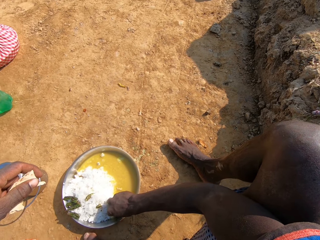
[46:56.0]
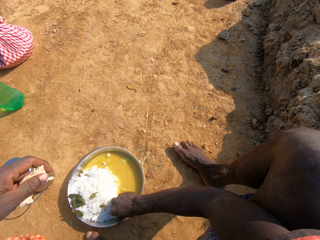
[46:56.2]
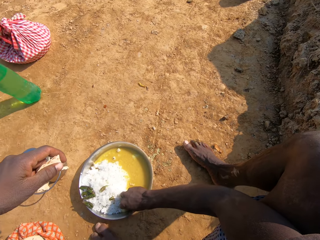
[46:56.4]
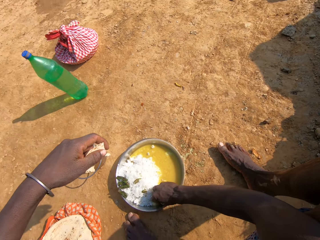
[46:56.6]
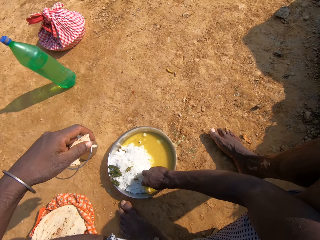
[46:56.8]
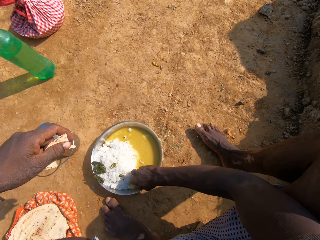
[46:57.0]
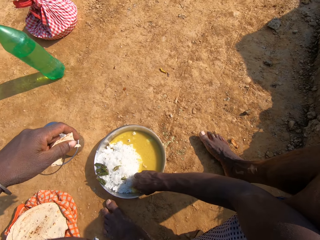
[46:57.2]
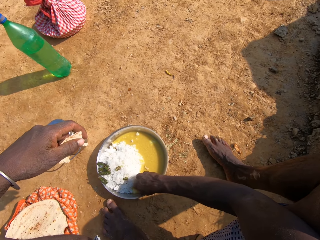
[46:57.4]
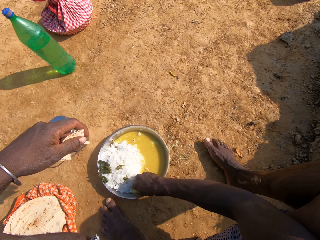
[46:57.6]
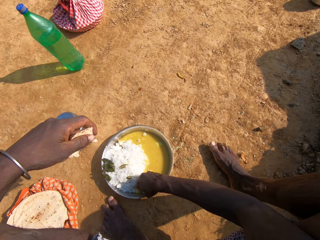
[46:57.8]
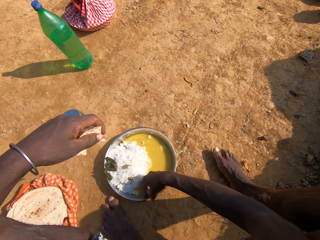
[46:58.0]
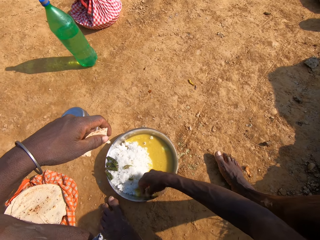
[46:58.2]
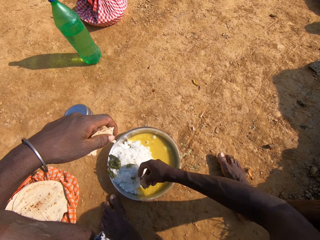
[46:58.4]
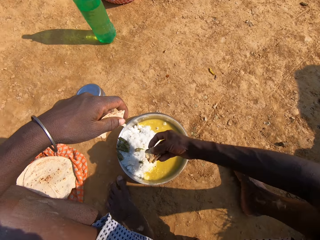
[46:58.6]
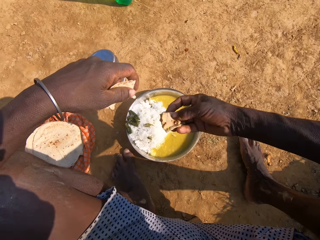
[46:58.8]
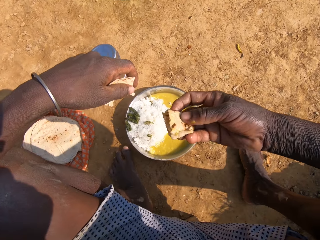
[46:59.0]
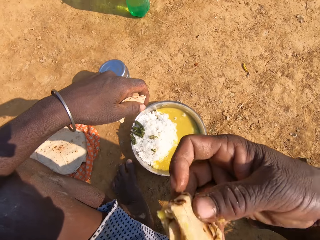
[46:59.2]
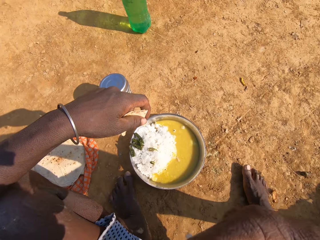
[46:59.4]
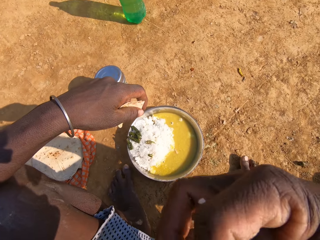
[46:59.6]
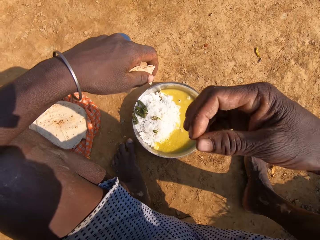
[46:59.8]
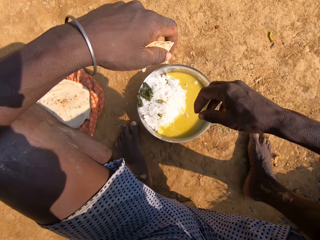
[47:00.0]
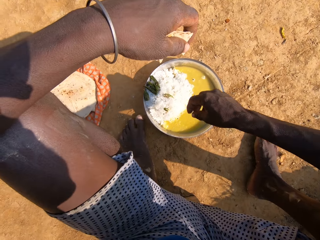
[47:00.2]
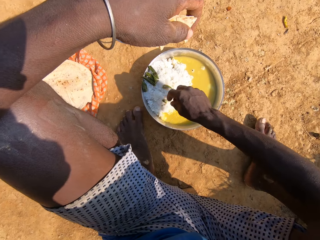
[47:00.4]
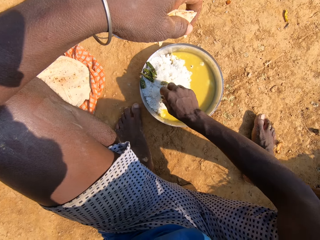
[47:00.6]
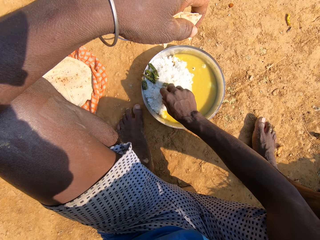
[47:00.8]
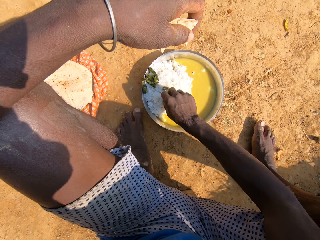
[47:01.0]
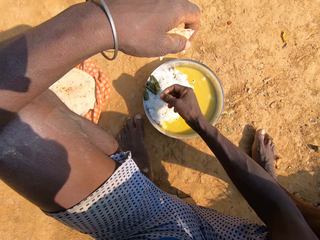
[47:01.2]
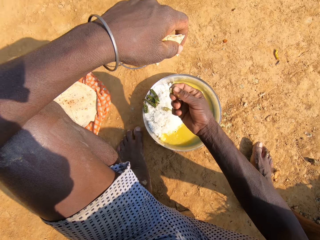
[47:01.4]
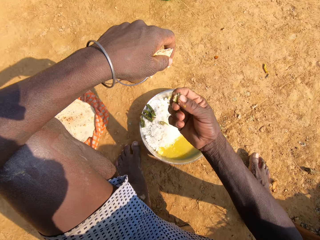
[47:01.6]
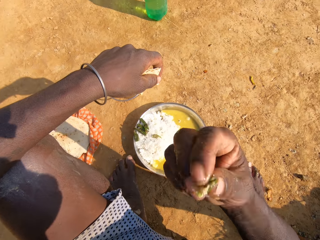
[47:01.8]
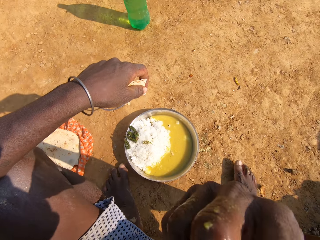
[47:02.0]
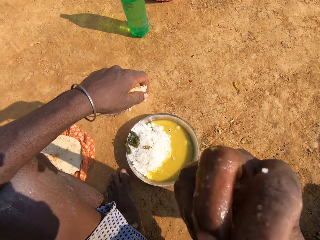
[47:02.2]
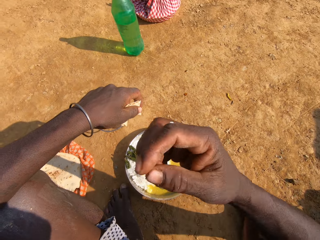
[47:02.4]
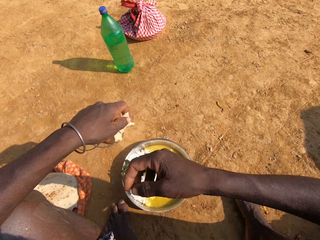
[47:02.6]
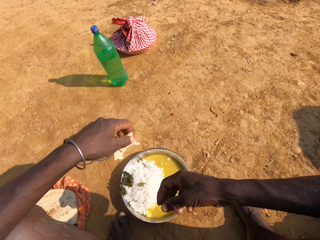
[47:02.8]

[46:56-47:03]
The camera wearer dips roti in a vegetable curry. They talk. They eat the roti. They pick broccoli in the plate. They eat the broccoli.

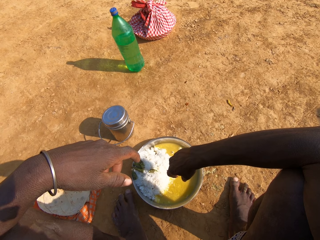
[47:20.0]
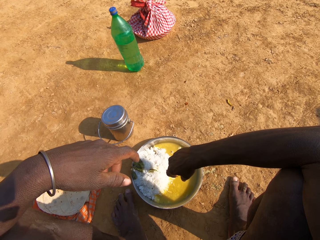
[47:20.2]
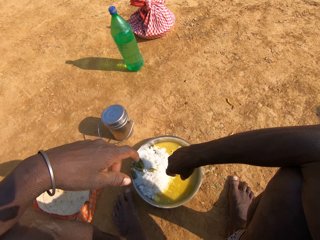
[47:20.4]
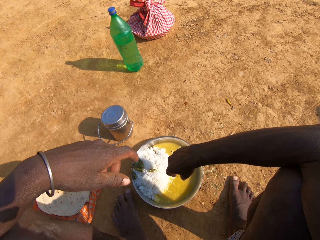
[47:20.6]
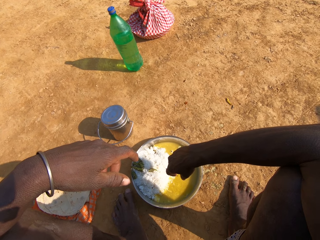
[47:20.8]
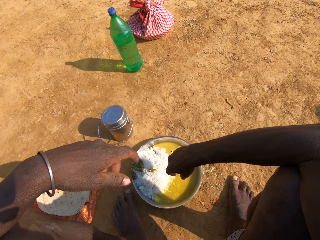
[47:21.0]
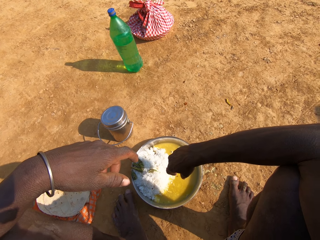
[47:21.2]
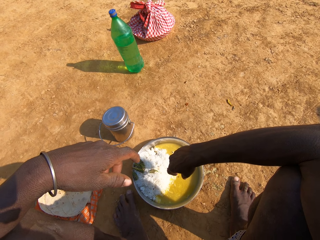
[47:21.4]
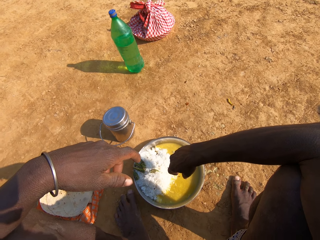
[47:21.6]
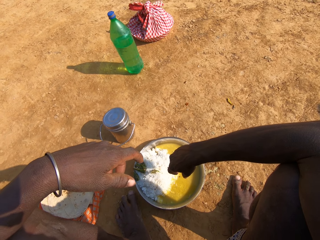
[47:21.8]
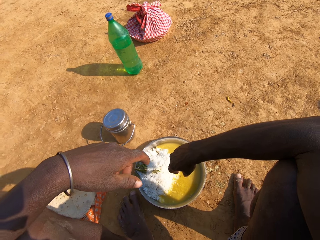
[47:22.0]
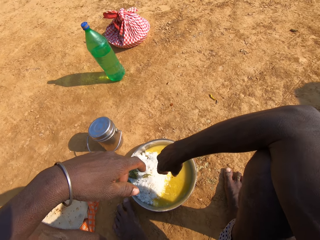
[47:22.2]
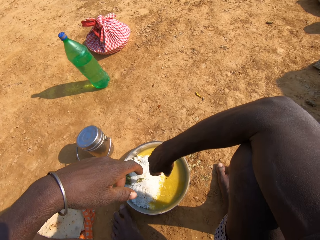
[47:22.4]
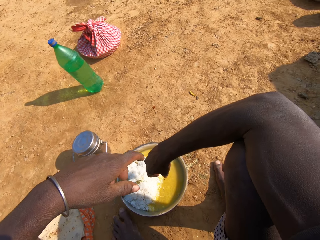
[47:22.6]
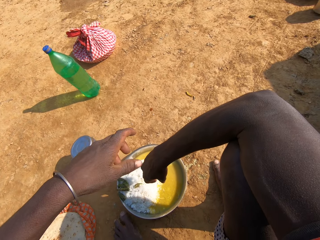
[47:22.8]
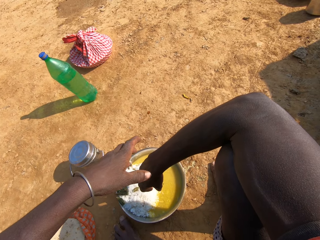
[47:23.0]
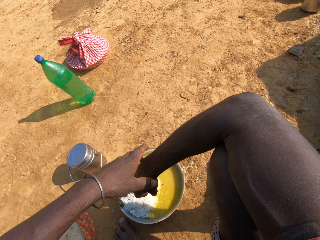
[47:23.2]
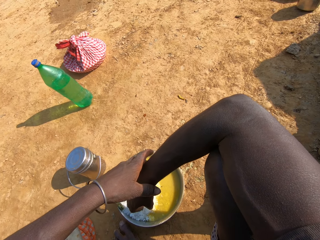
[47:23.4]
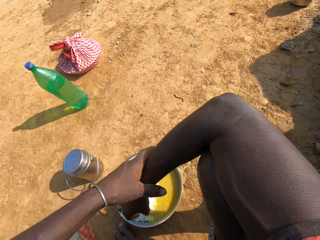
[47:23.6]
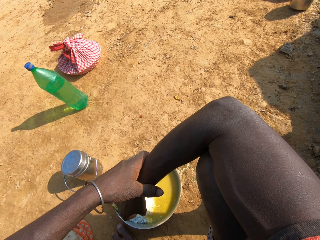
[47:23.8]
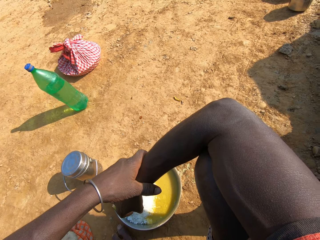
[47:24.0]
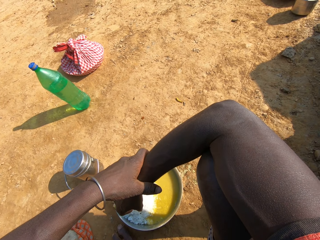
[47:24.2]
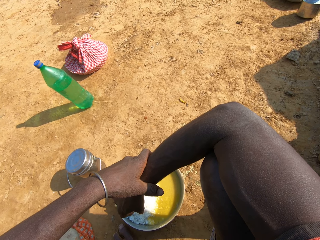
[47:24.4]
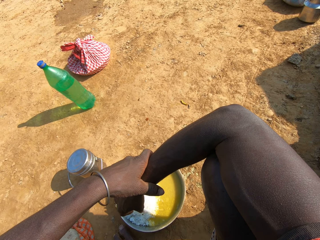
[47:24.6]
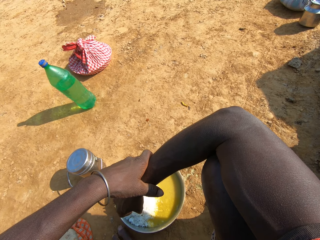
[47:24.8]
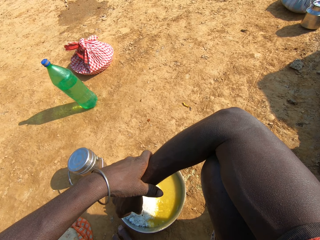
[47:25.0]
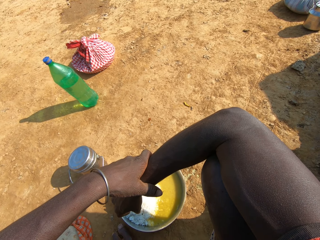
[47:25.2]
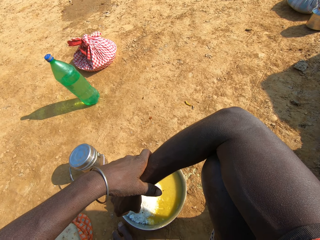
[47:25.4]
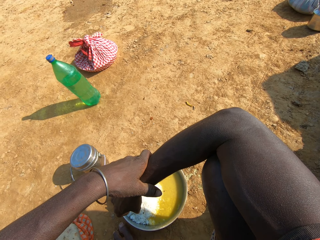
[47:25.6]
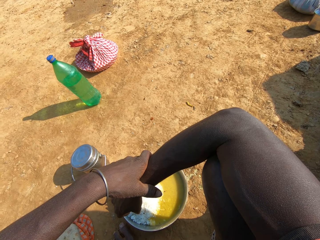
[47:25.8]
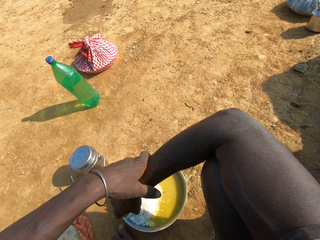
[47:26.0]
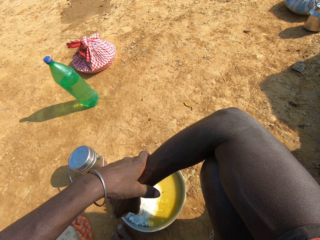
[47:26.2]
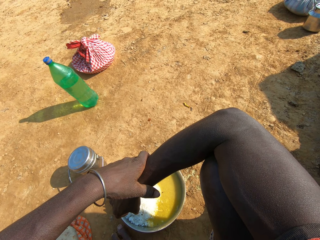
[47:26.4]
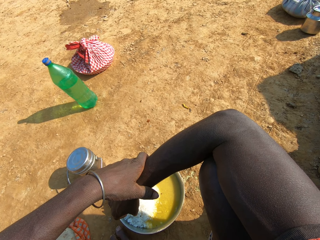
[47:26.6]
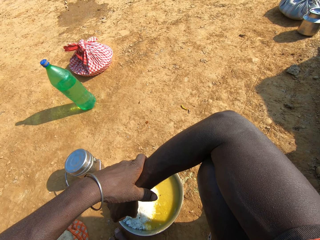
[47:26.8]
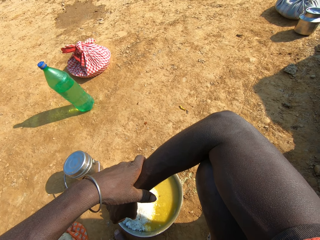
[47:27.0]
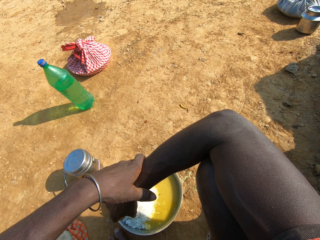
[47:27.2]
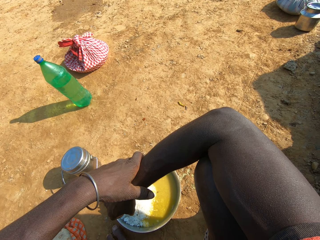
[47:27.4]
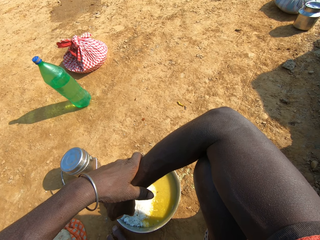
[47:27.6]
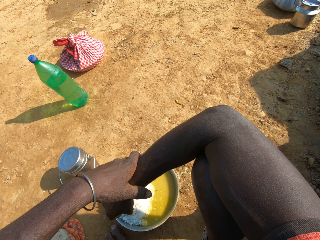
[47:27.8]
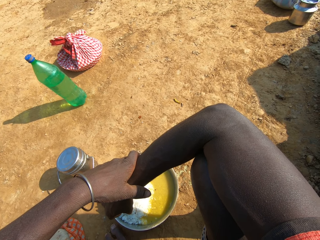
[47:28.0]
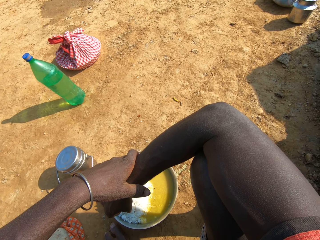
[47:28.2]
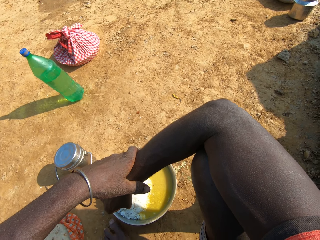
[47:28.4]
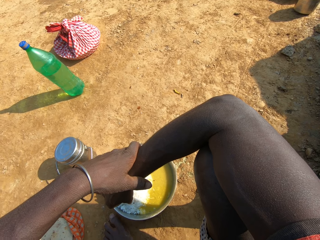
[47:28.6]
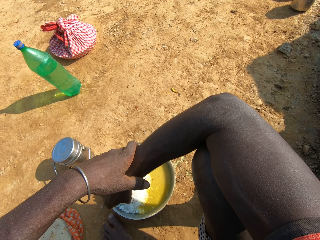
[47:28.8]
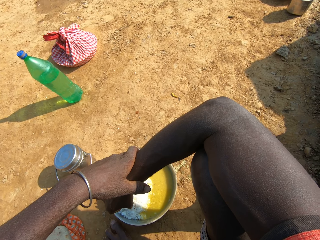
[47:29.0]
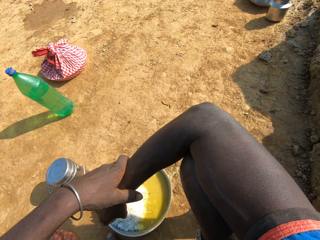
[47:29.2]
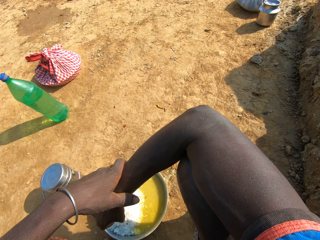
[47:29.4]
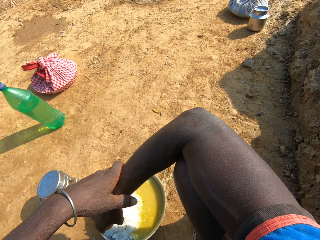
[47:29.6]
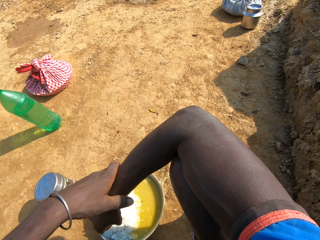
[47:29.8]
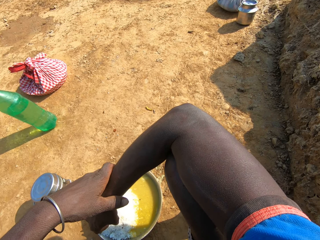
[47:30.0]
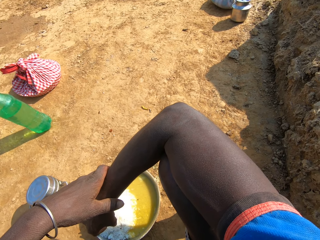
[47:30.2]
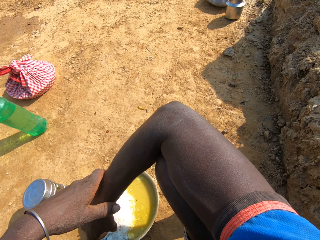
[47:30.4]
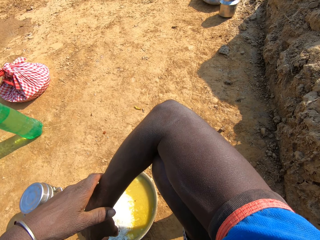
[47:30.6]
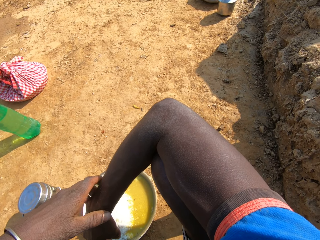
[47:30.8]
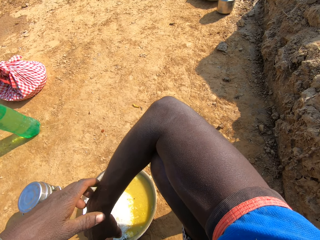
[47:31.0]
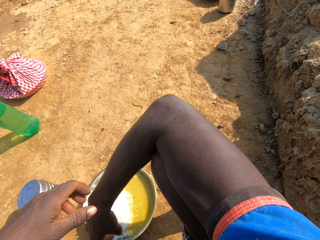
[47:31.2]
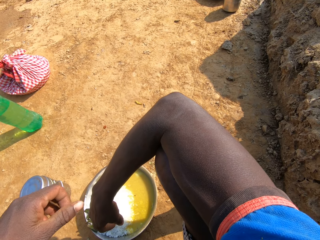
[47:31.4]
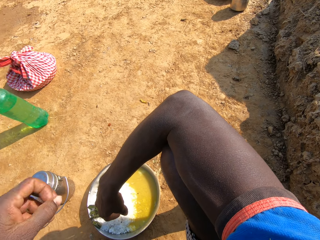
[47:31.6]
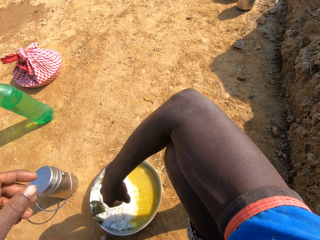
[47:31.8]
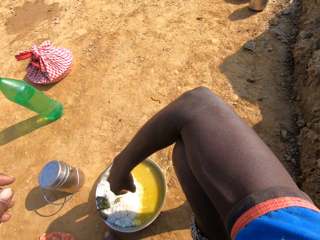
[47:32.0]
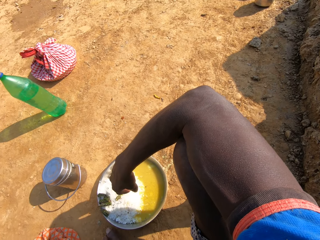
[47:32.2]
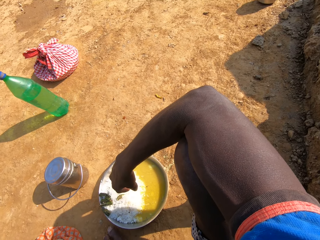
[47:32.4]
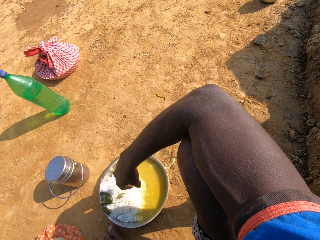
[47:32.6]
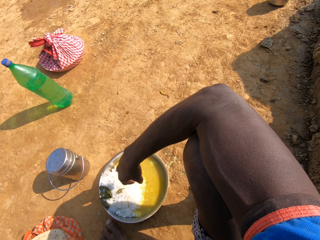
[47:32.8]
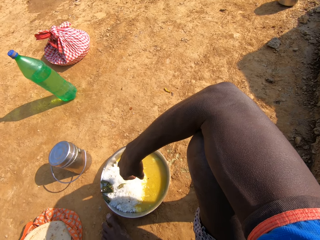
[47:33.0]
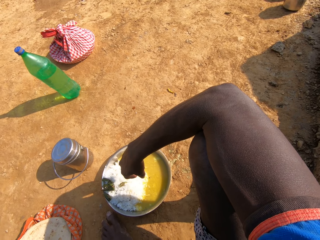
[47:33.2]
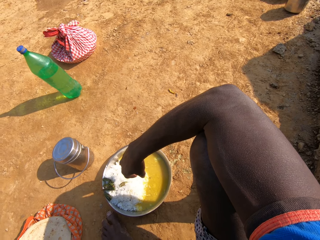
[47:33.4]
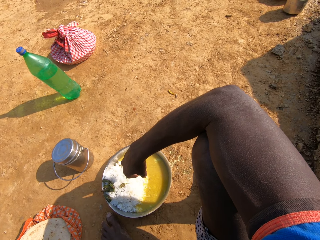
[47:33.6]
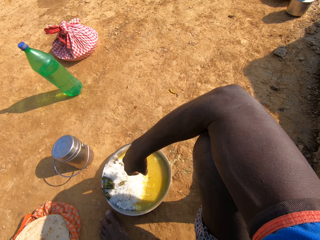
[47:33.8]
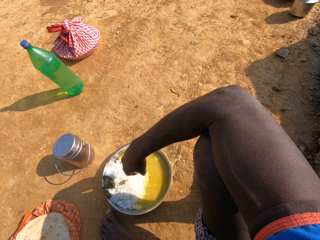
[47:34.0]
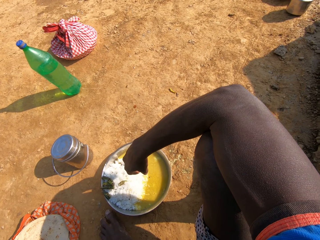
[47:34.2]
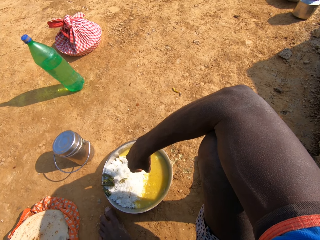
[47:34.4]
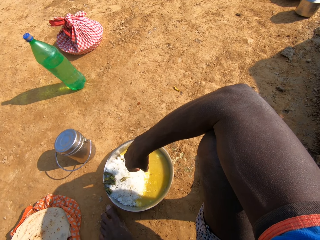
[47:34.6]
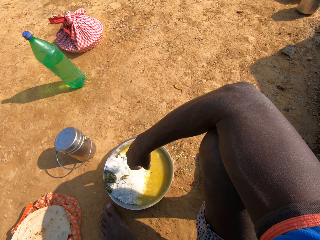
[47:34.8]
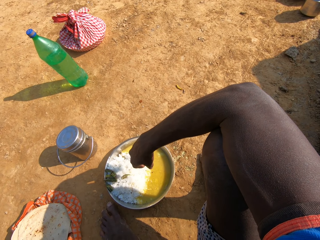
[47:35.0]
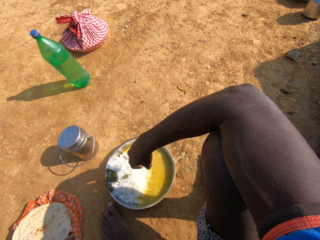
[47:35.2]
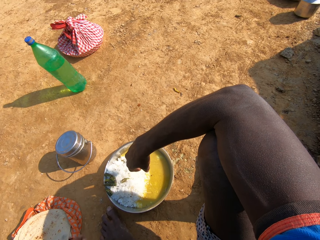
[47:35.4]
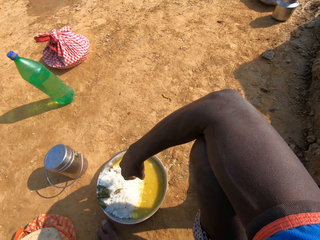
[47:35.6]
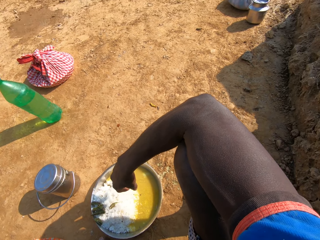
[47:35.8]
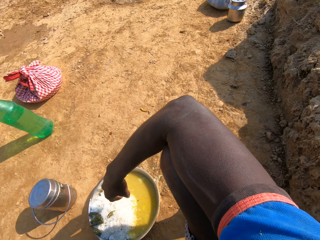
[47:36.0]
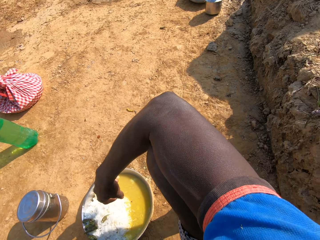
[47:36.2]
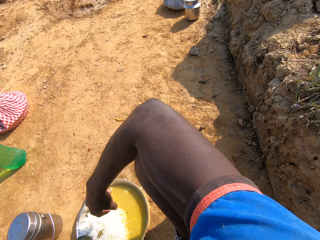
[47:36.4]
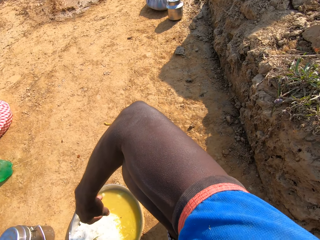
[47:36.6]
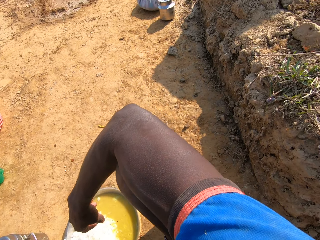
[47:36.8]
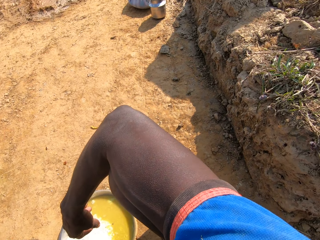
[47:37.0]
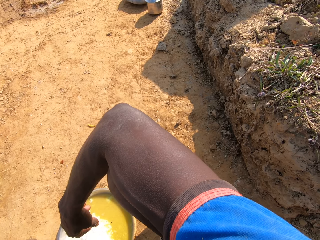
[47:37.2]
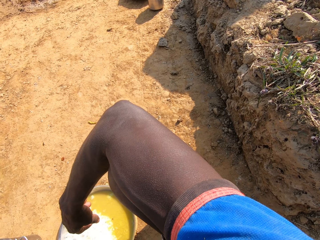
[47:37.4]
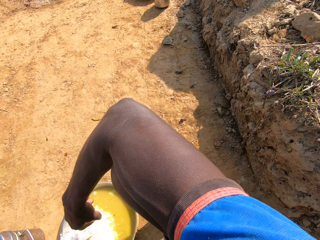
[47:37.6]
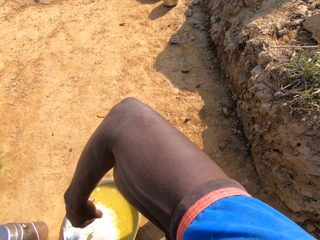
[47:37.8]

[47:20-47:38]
The camera wearer converses with a person. He touches himself. He talks. He looks around. He converses with the person. He looks around. He moves hands. He looks around and converses with the person.
